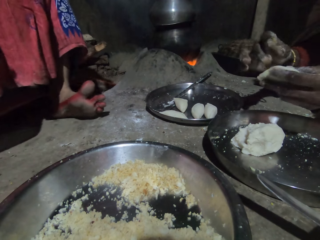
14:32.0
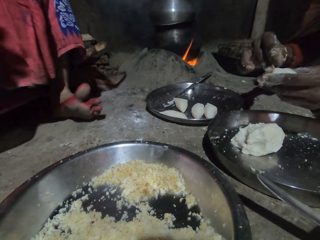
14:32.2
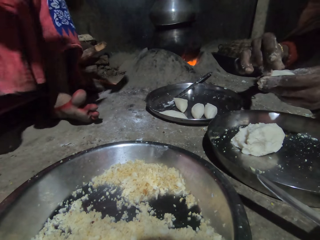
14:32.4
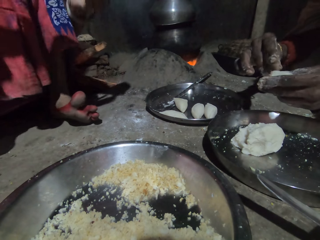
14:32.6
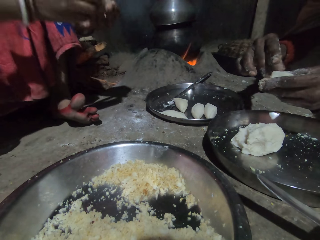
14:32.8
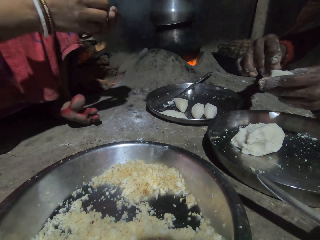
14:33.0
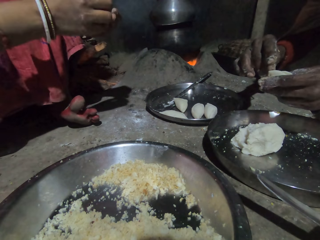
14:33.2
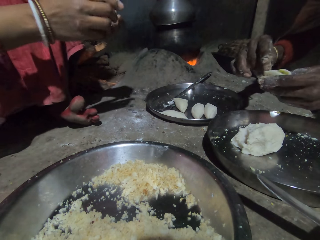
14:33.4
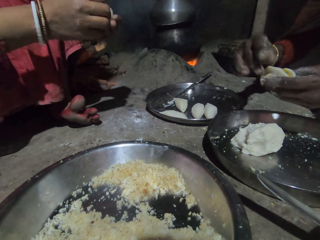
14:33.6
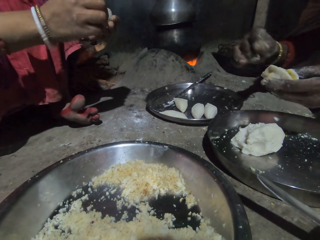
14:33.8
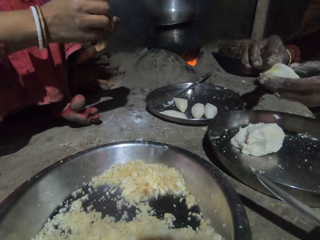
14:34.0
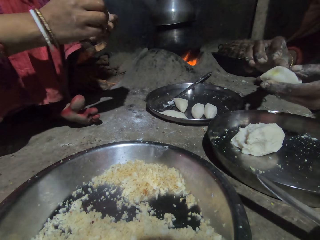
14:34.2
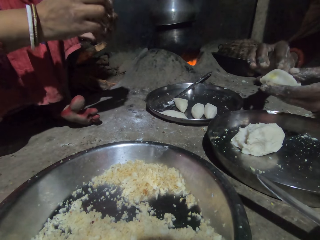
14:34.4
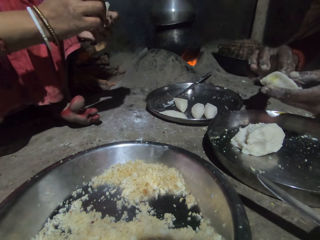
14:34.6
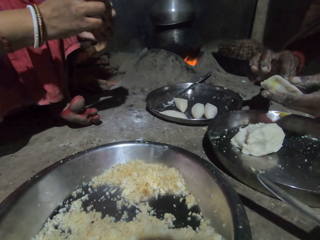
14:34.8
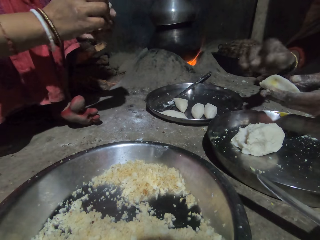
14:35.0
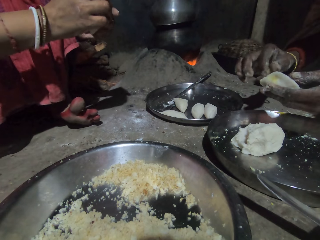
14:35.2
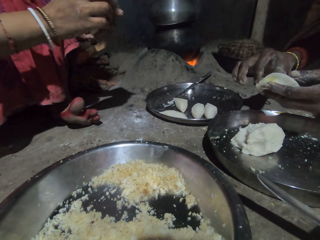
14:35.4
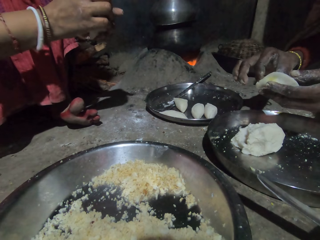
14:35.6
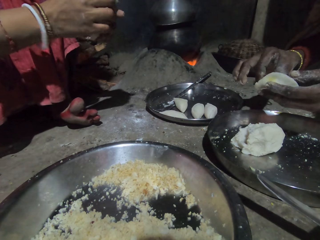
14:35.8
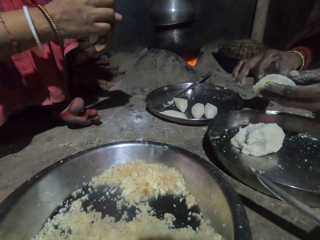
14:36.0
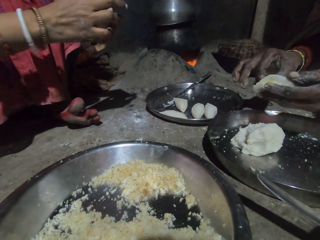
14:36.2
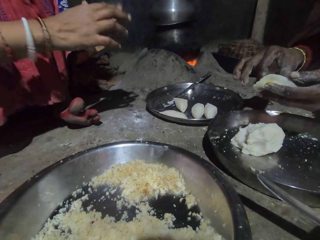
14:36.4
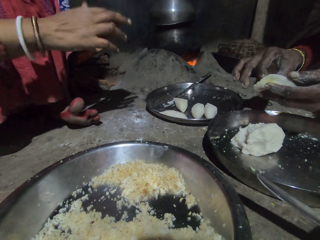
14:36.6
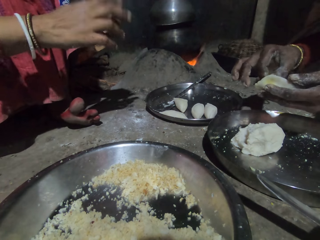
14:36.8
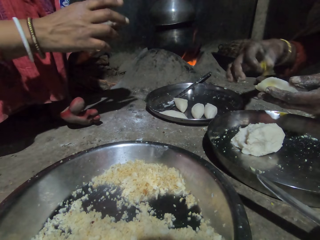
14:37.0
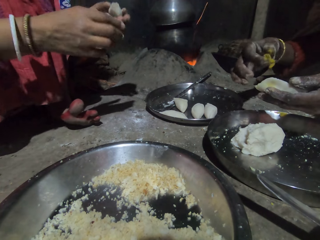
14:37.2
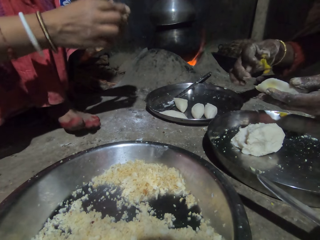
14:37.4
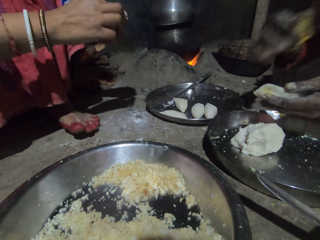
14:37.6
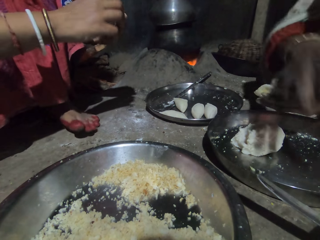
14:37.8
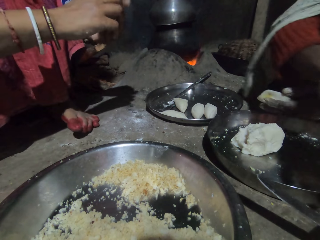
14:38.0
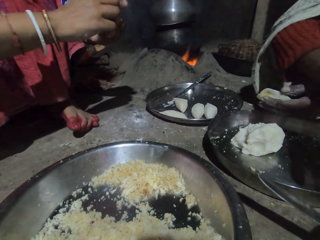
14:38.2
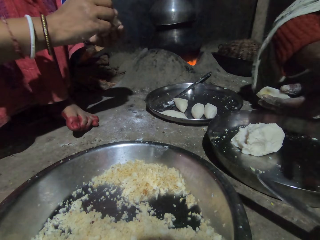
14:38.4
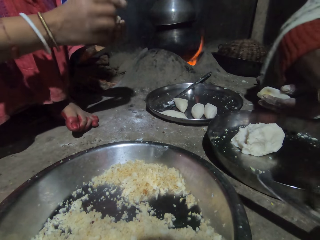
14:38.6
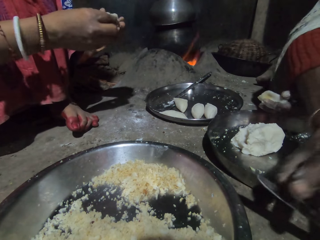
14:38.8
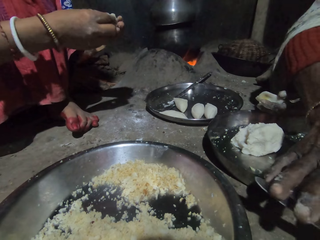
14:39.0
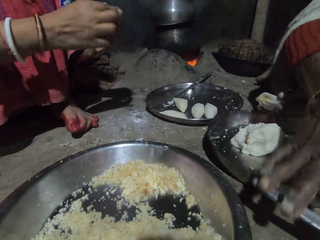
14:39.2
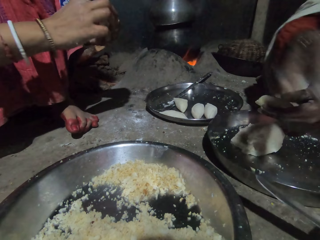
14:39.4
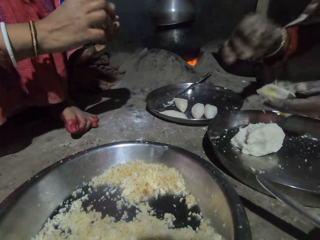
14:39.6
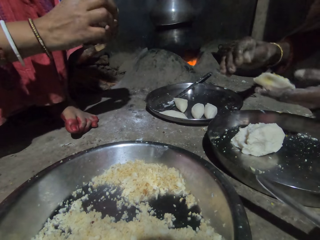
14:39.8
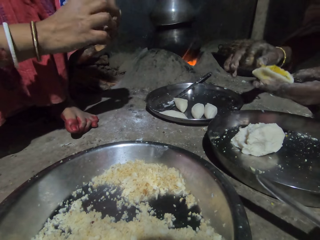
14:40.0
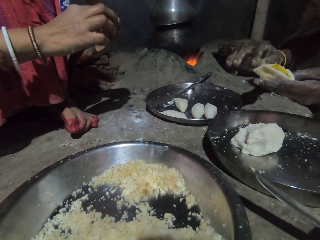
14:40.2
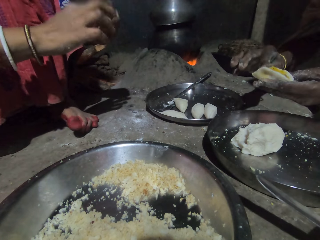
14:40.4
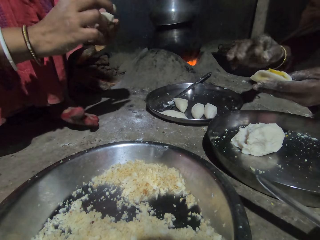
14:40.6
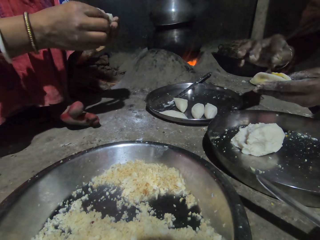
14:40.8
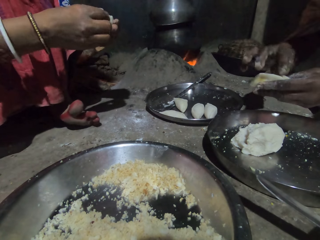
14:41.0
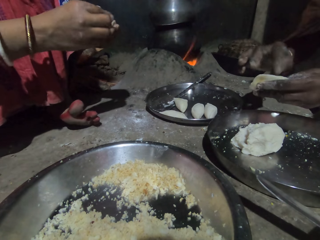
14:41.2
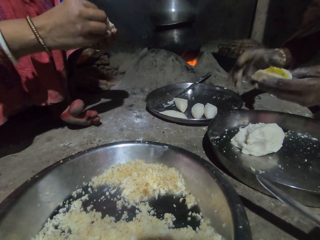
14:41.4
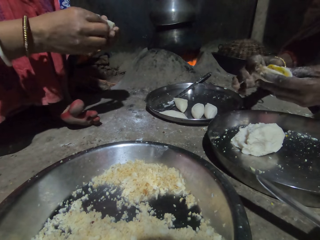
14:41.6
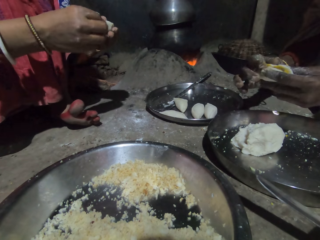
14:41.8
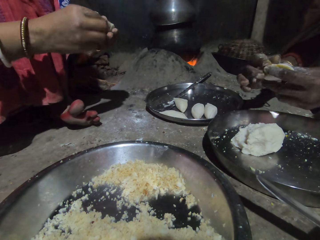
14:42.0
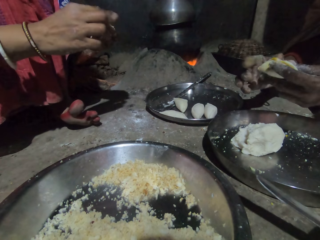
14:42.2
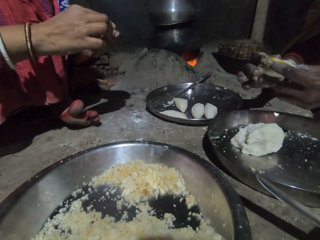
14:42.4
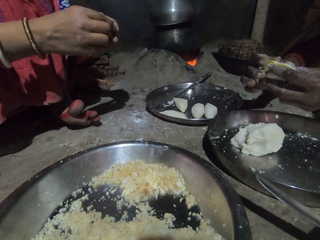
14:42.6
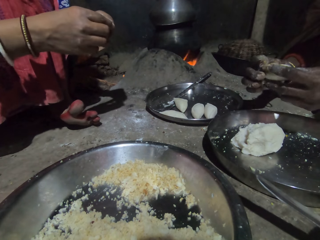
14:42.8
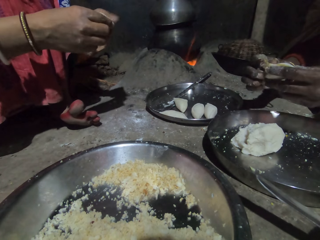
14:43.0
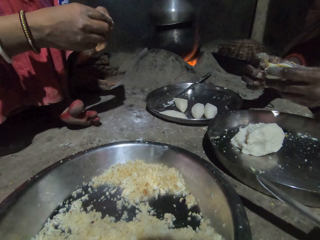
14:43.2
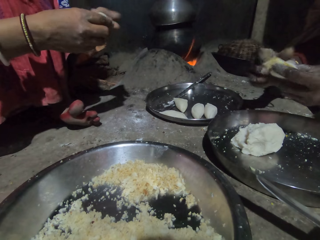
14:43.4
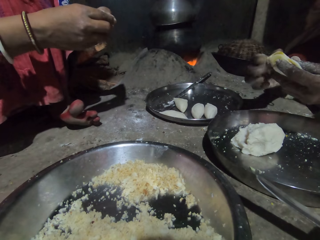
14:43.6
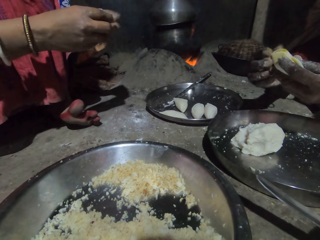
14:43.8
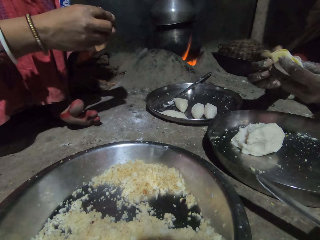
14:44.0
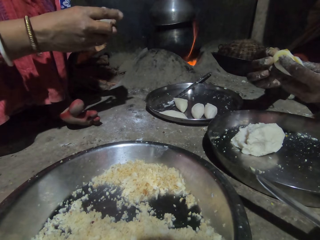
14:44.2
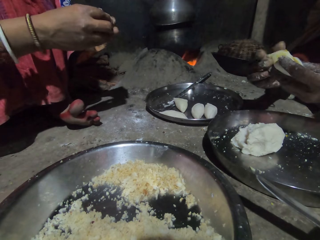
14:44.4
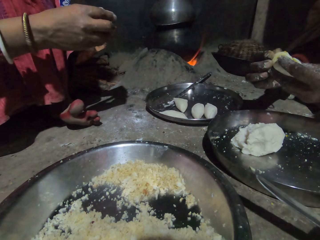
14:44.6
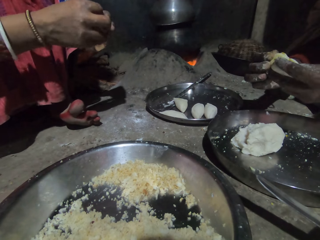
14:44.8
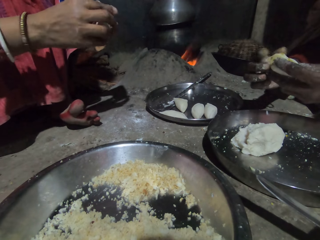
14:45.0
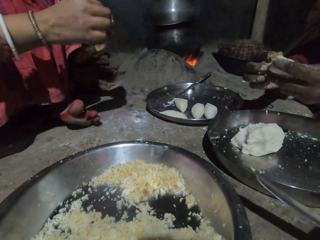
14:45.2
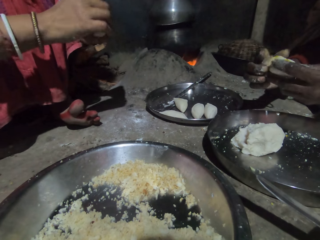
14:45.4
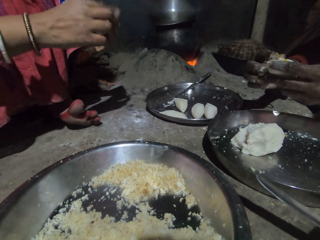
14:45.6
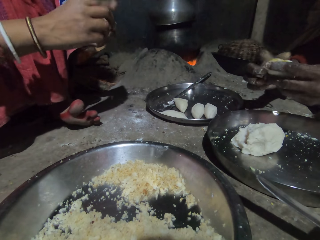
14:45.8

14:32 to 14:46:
A woman folds the dough in her hands. The woman aligns the dough. Another woman removes some of the spice in the dough in her left hand with her right hand, drops the spice in her right hand into the plate on the floor, and holds the spoon in the plate with her right hand. The first woman aligns the dough. The other woman adjusts the spice in the dough with her right hand and folds the dough in her hands.

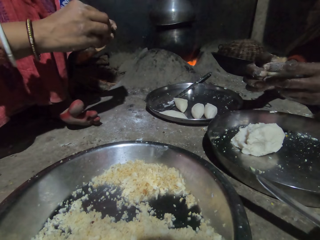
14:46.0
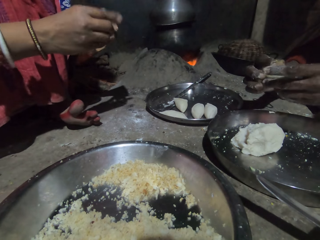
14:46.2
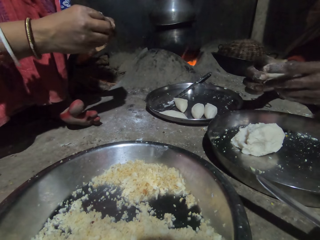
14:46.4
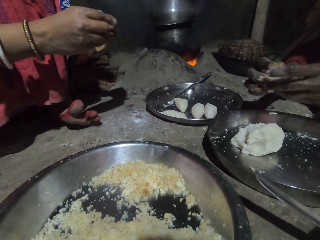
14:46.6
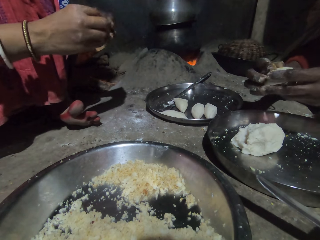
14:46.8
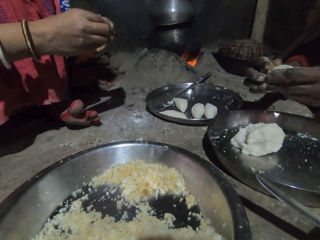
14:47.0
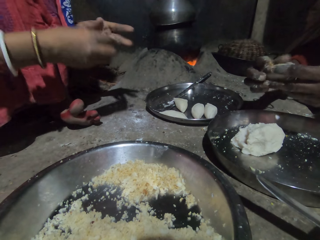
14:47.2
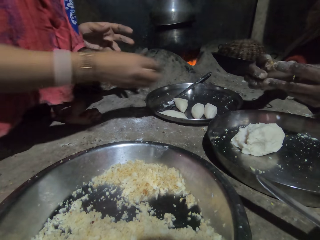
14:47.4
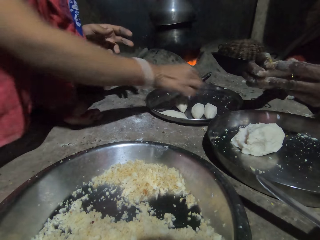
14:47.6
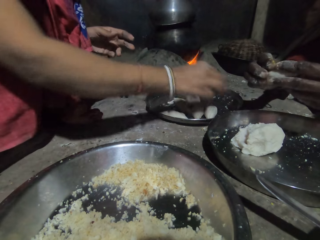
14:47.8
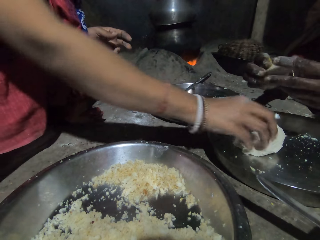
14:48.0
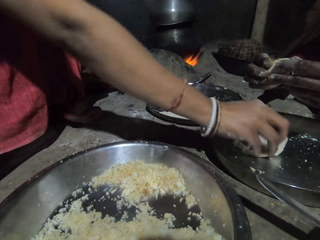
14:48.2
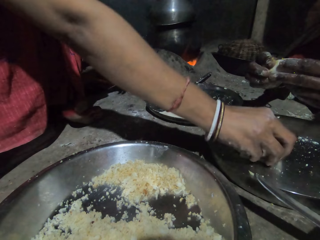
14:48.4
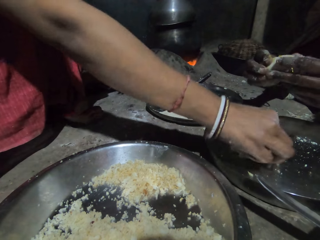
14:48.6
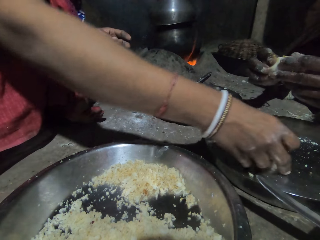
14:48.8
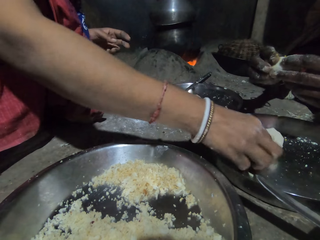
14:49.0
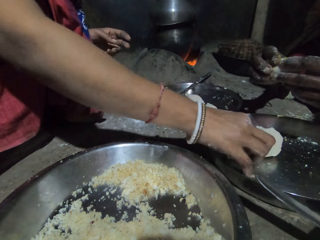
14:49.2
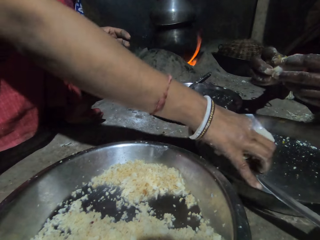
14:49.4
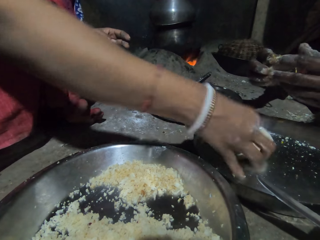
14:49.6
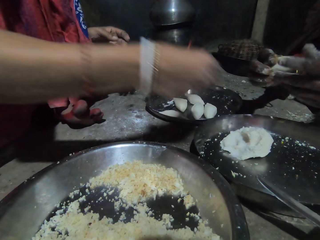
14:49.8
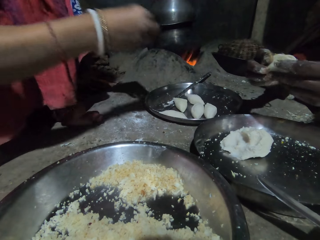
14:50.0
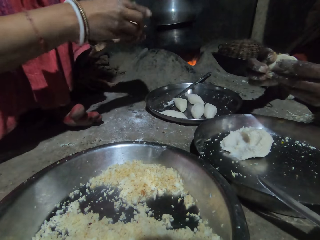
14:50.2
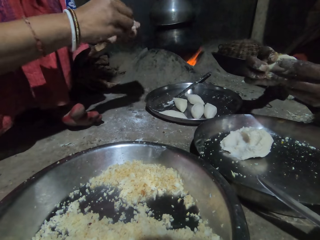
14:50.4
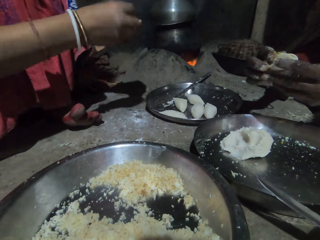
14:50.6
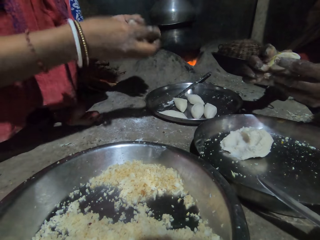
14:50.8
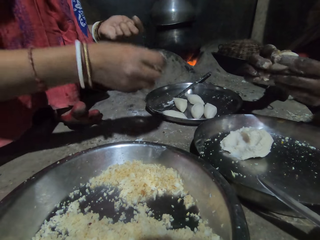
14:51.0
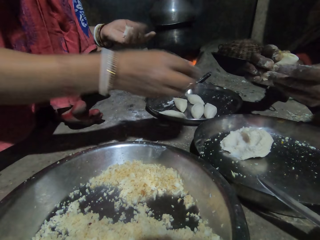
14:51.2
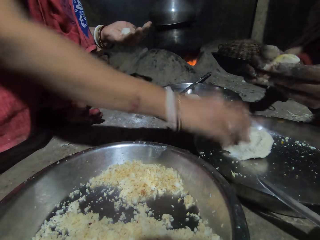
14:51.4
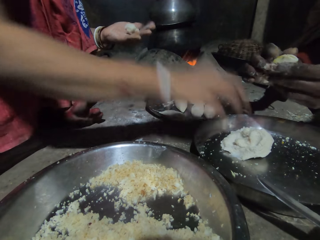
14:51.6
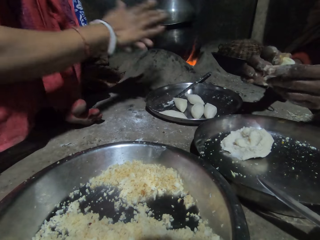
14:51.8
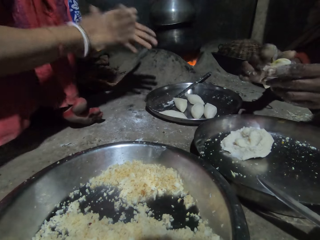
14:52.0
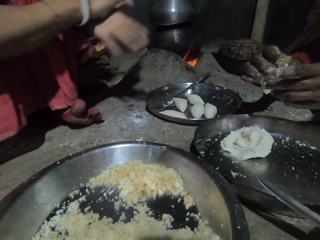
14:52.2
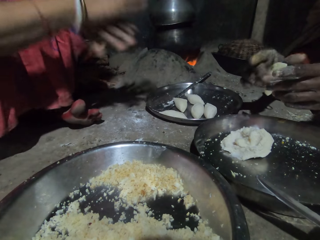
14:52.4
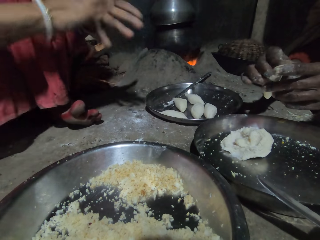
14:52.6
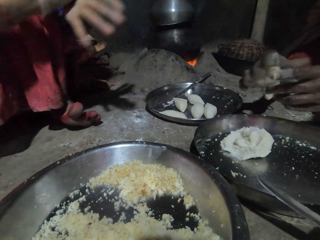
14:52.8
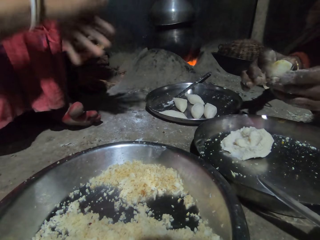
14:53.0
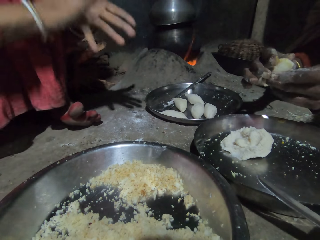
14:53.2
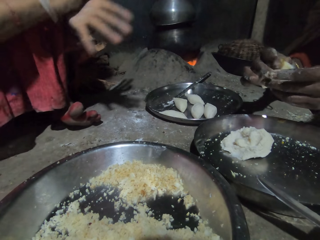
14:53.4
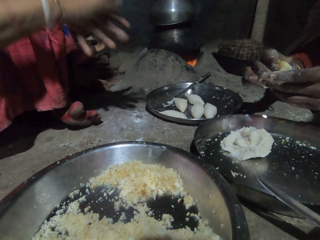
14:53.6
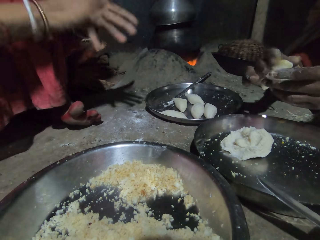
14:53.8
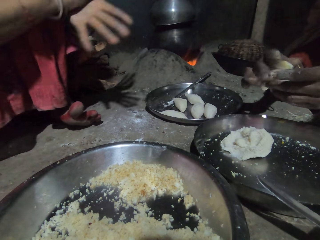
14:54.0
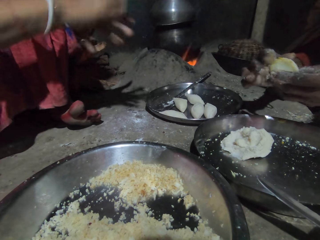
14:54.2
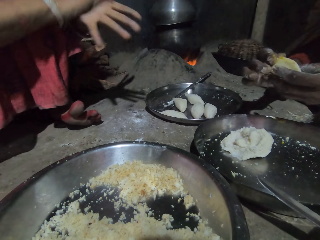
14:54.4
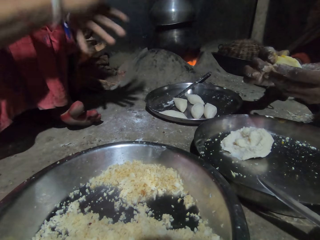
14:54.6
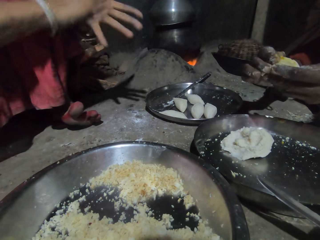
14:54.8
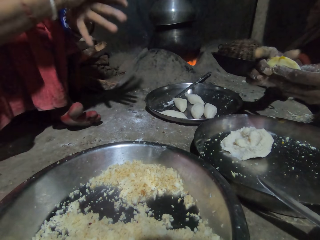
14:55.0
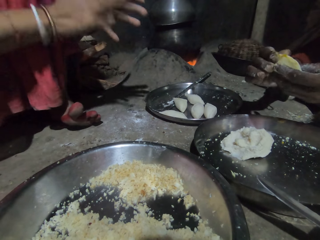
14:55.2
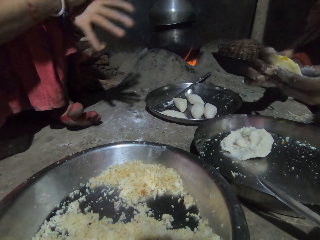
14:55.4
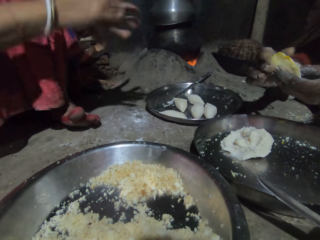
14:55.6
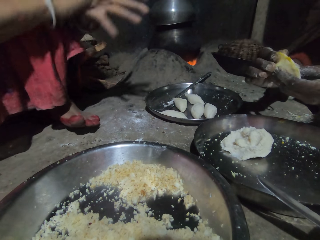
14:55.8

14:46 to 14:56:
The woman drops the dough in her right hand into a plate on the floor. She cuts out of the dough in a tray on the floor with her right hand. She cuts the dough in her hands with her right hand. She drops the dough in her right hand on the dough in the plate on the floor. She rolls the dough with her hands.
